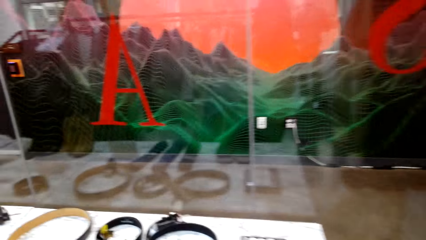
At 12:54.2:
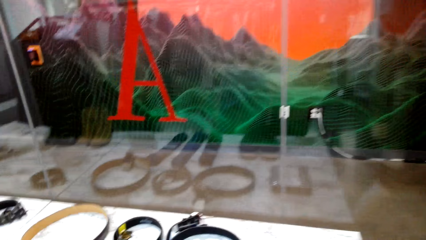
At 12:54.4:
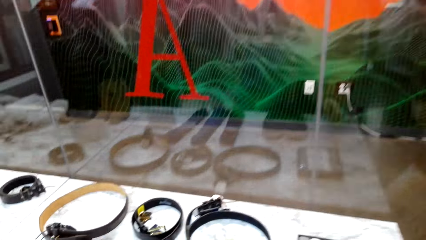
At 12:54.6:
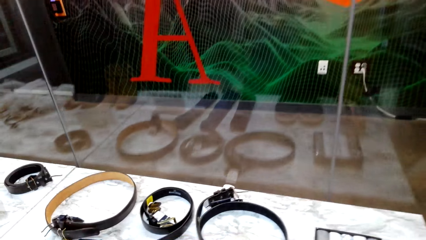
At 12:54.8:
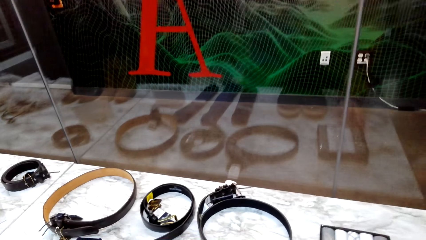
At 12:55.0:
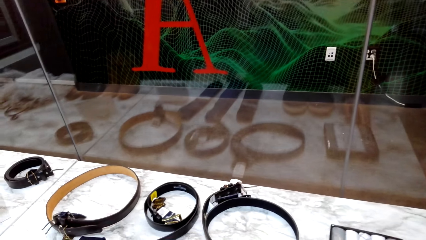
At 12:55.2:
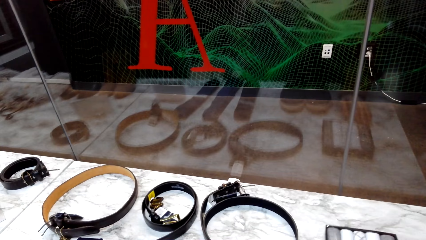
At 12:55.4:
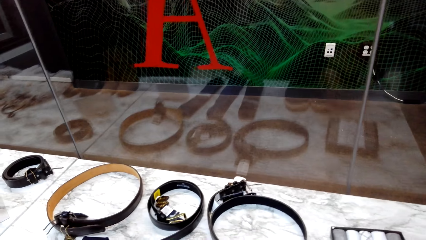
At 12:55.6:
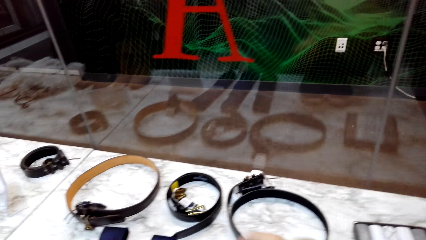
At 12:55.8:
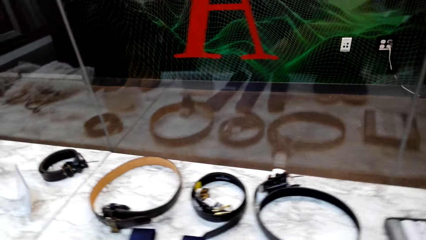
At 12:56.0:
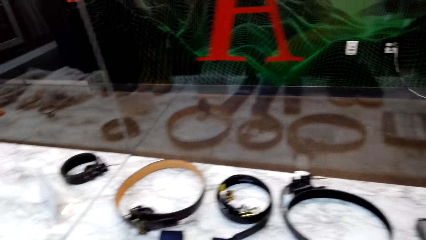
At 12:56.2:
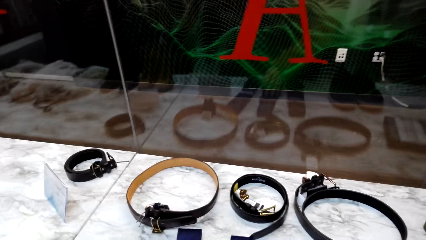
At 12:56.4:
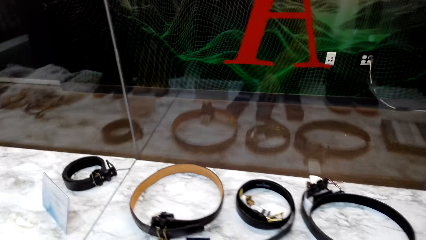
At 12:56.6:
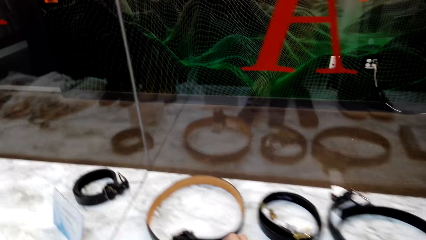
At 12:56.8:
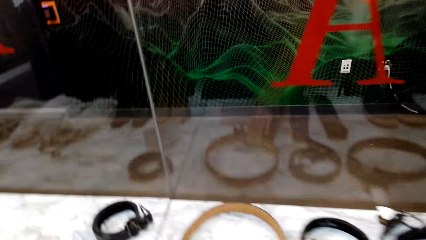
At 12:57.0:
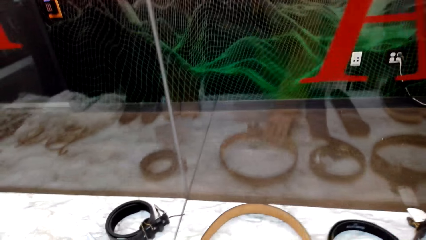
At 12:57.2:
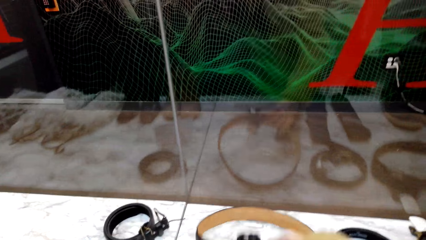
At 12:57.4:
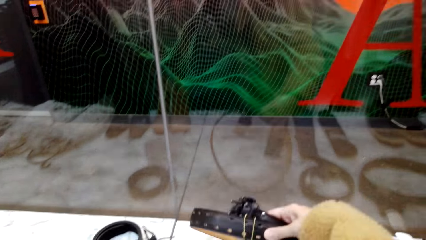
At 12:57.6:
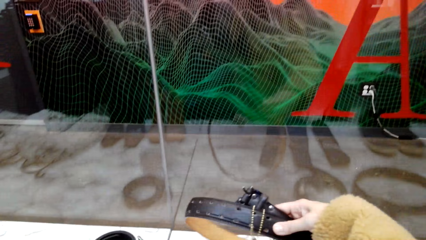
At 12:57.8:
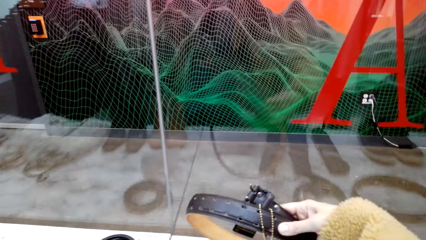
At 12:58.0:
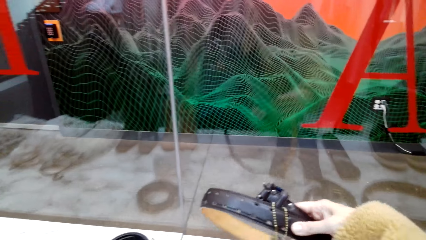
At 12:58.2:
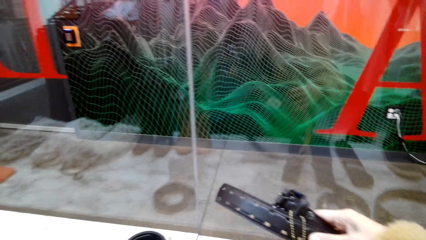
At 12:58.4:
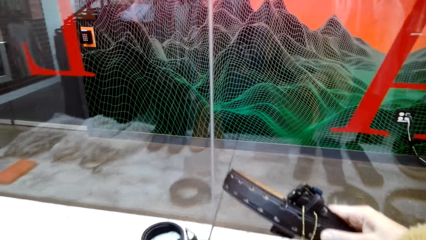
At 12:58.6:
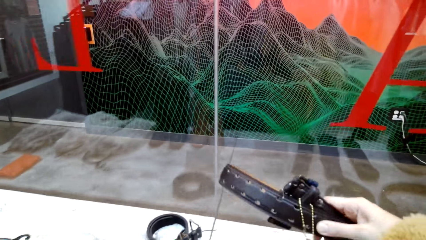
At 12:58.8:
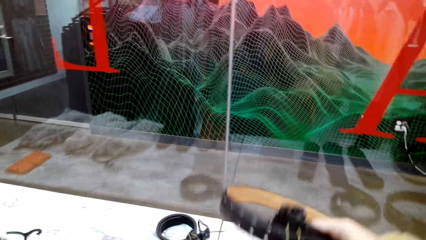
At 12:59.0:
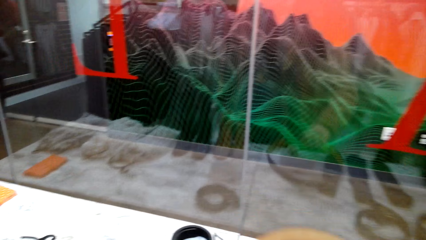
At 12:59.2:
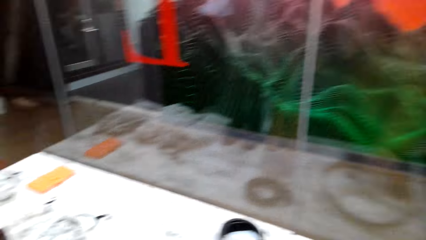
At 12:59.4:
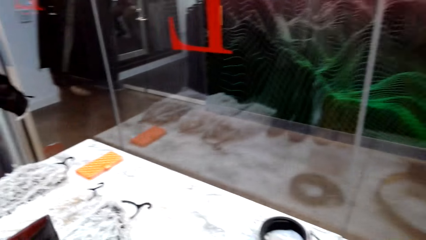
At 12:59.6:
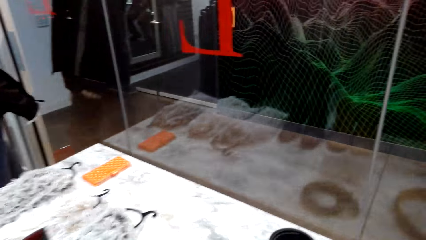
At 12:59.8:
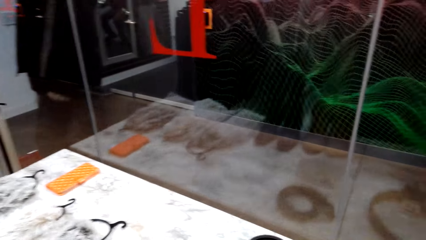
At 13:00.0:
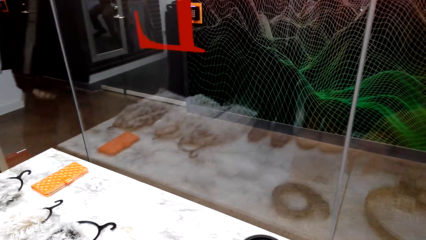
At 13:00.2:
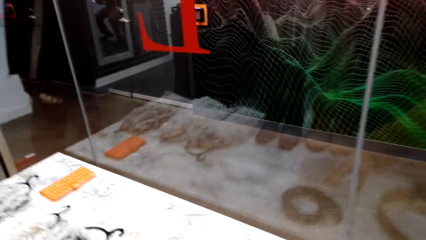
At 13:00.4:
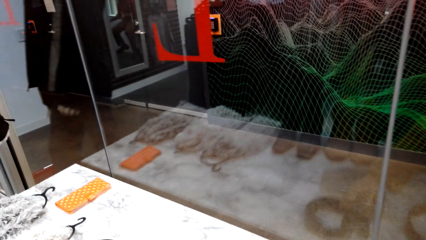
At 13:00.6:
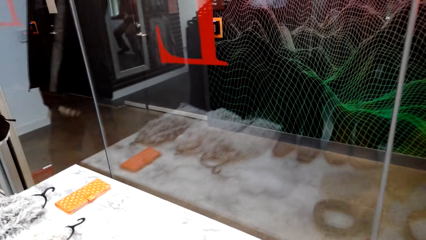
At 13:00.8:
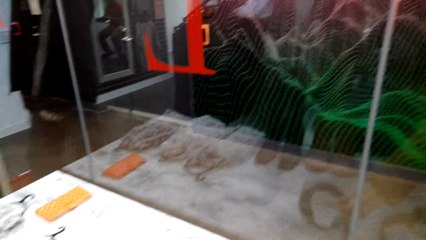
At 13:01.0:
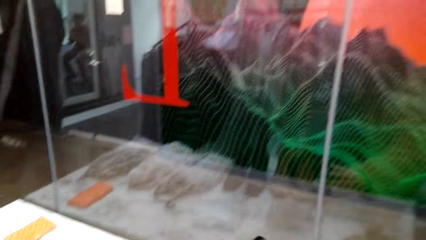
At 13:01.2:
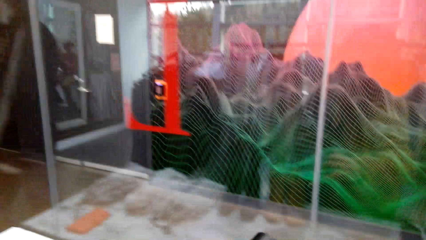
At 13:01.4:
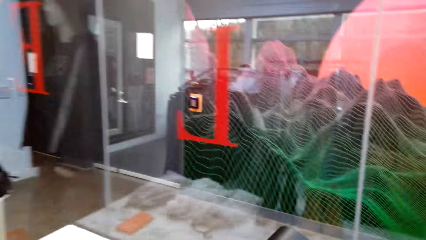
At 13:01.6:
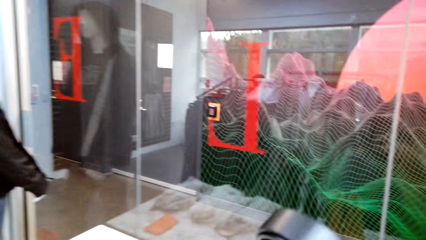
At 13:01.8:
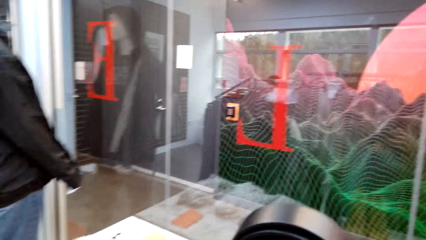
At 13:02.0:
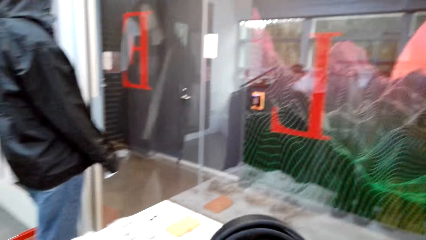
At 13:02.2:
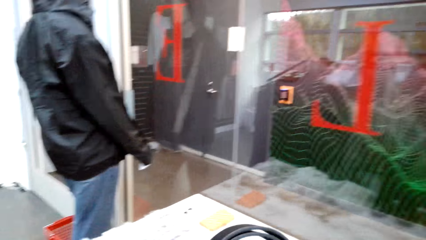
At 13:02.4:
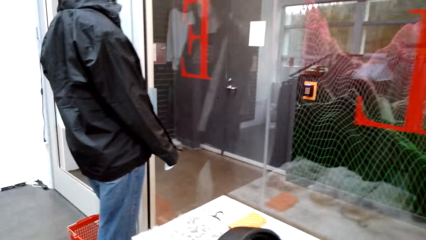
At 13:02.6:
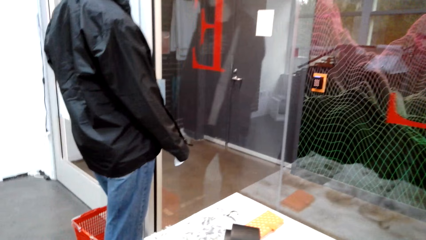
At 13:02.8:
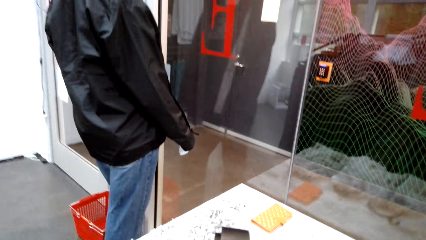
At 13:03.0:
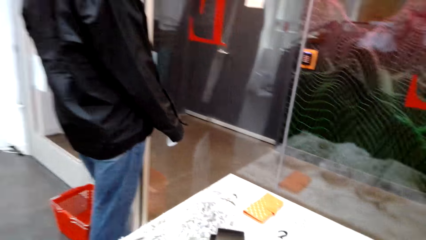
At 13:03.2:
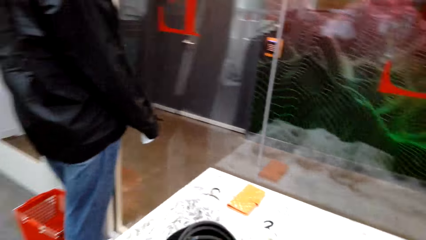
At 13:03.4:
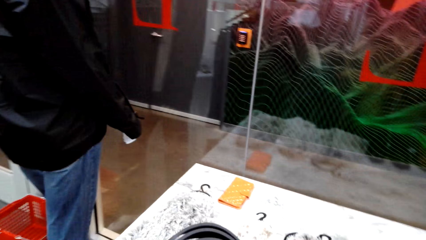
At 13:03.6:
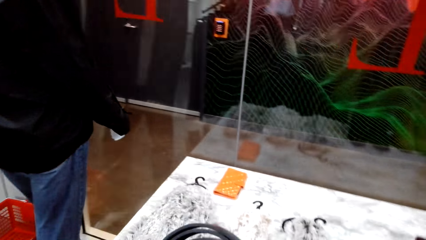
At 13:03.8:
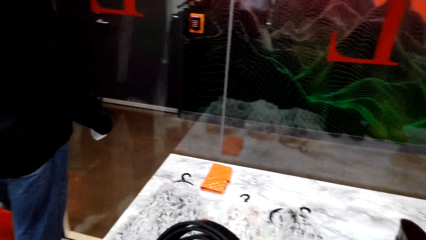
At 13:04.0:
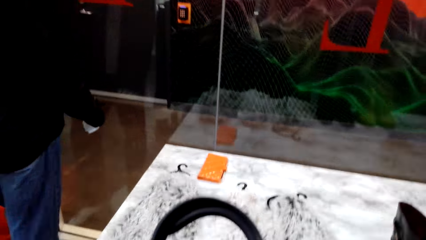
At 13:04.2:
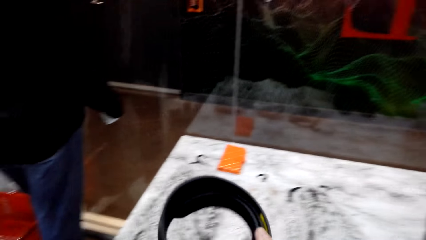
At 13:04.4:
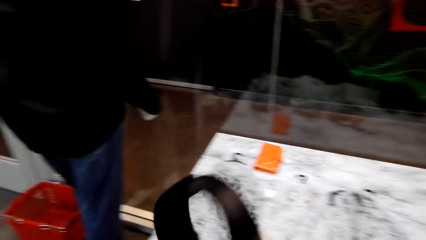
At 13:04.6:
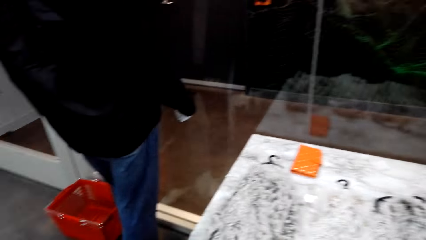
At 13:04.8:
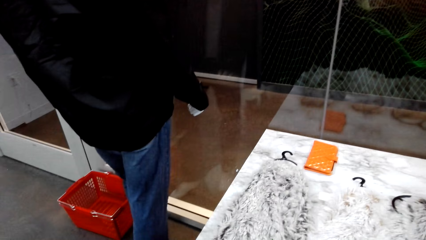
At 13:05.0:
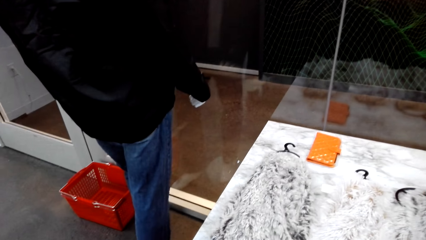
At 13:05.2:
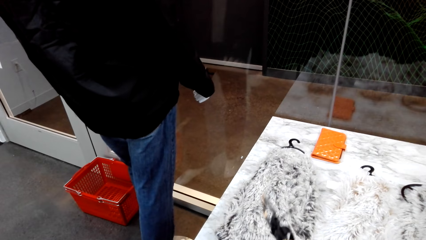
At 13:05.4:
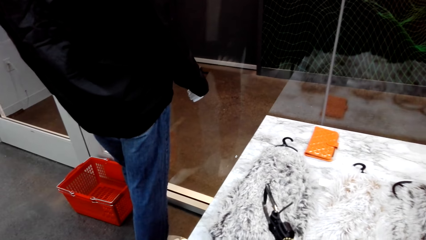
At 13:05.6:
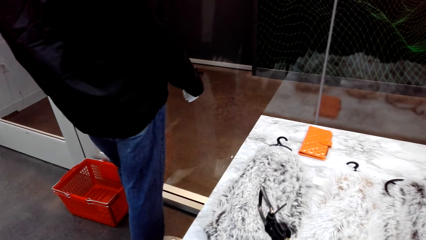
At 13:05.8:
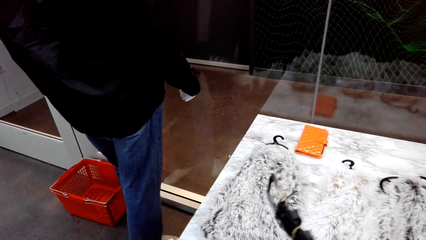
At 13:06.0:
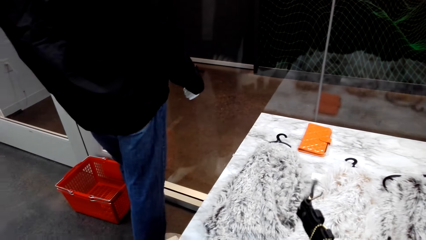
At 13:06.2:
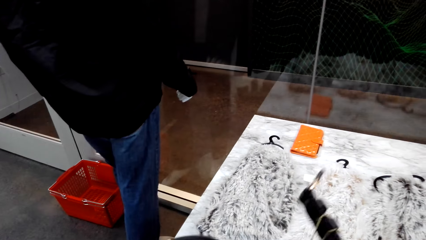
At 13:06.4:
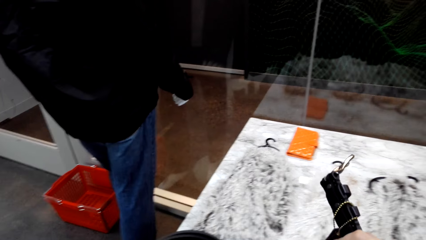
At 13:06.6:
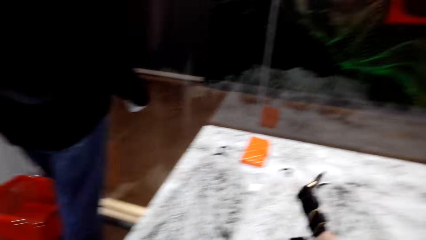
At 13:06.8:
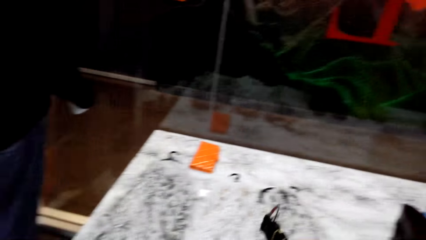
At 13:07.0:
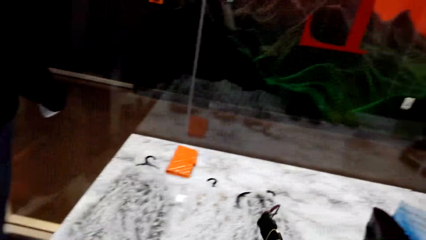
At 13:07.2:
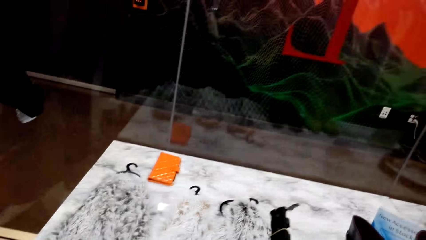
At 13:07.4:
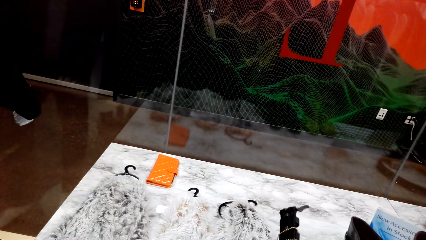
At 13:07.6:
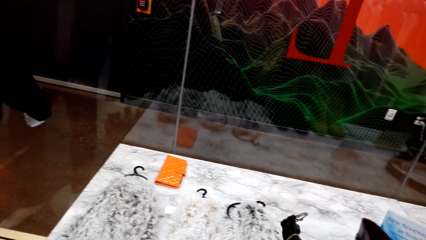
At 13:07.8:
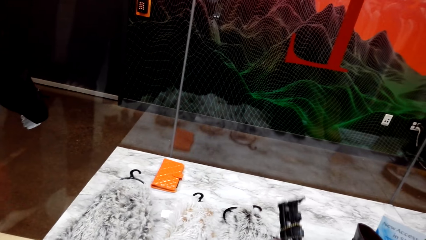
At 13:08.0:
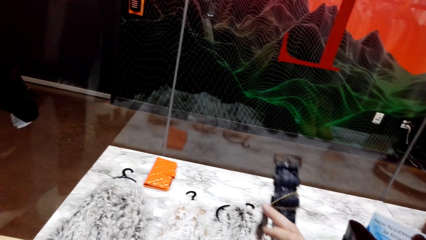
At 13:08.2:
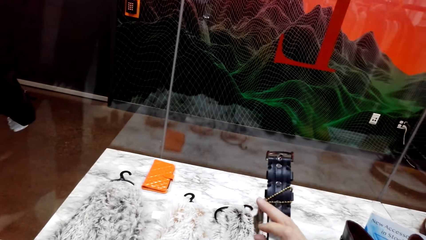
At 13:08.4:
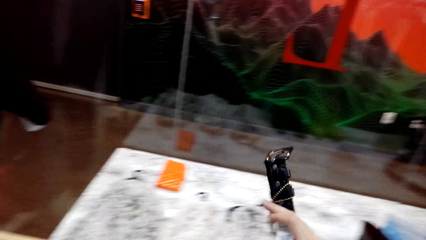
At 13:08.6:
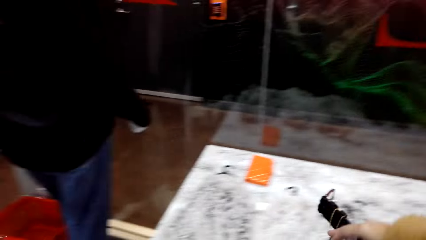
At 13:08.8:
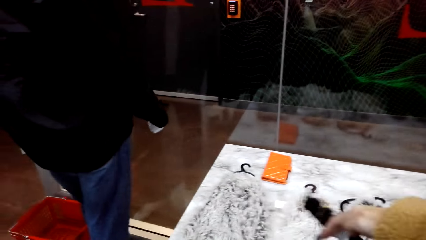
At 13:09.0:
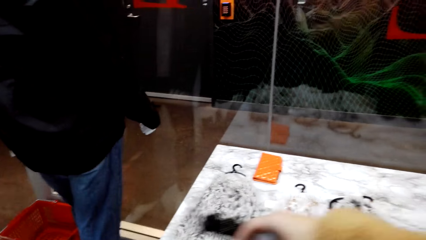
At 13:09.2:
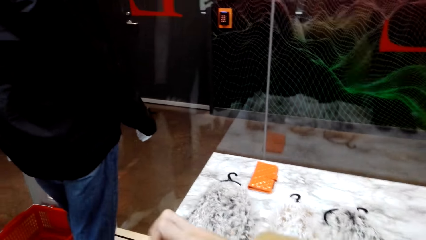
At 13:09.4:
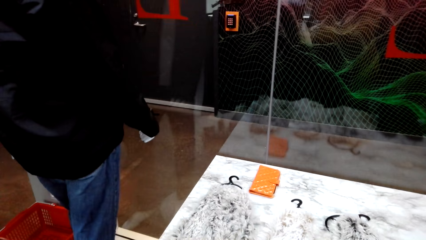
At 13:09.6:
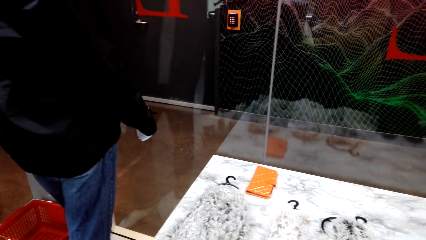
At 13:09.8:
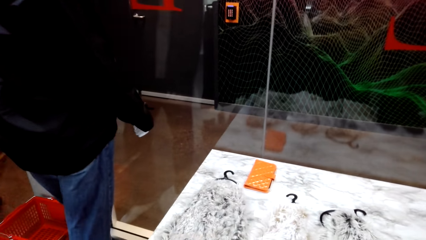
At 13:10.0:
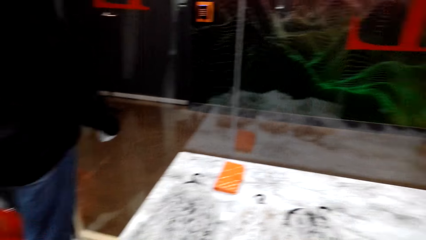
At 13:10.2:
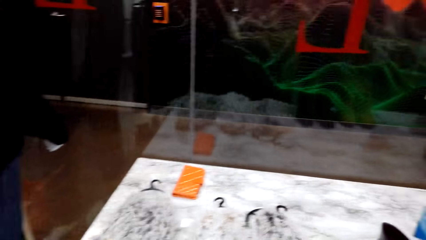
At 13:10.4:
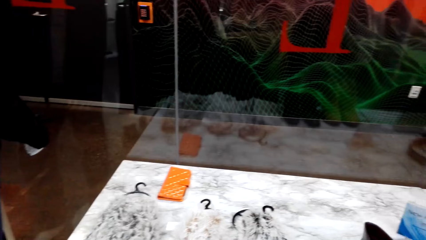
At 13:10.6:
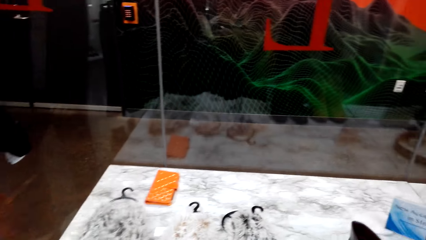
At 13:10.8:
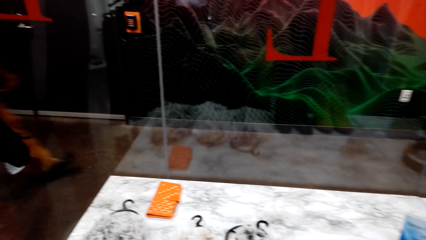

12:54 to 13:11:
The camera wearer browses through the accessories on the shelf. They look at the belts. They walk beside the table. They hold the belt, look at the belt and put down the belt. They hold the belt. They look at the belt.
